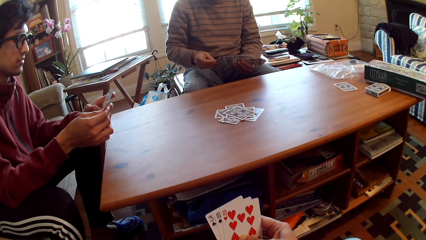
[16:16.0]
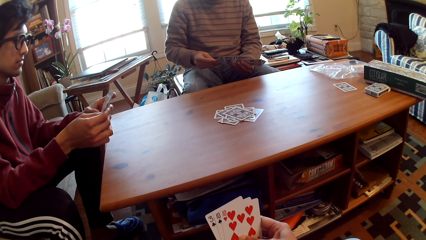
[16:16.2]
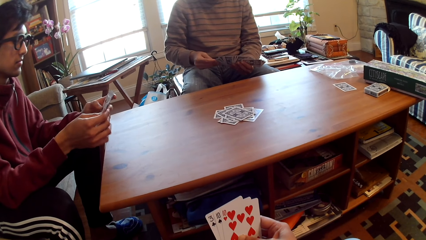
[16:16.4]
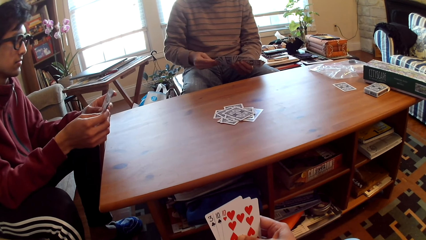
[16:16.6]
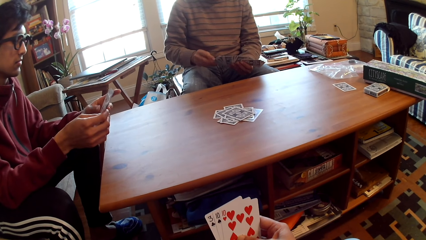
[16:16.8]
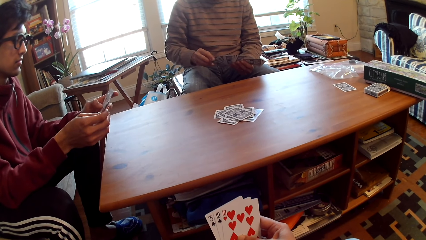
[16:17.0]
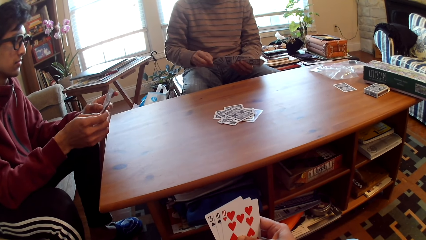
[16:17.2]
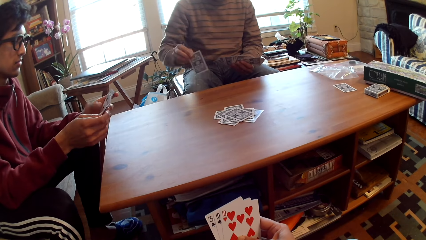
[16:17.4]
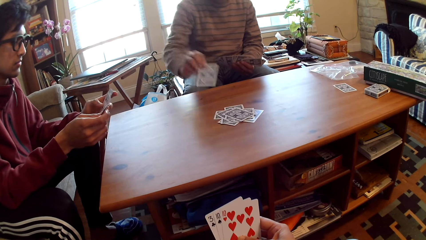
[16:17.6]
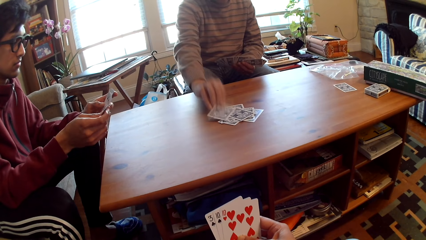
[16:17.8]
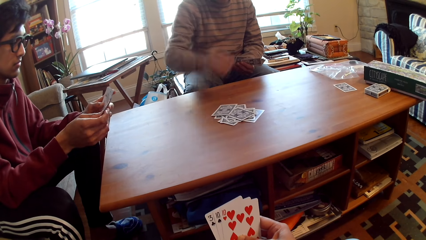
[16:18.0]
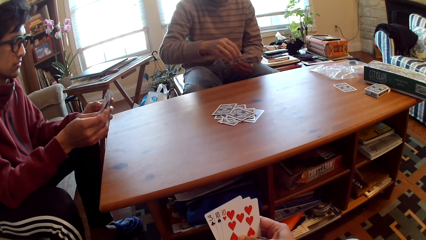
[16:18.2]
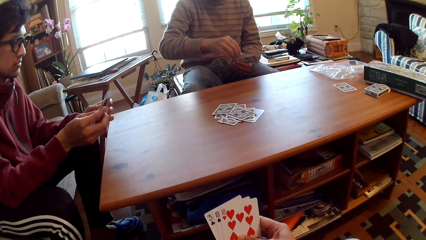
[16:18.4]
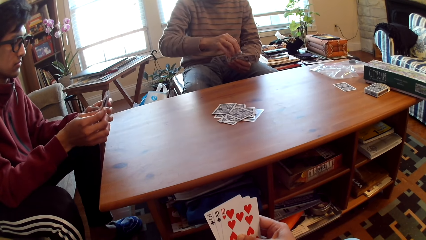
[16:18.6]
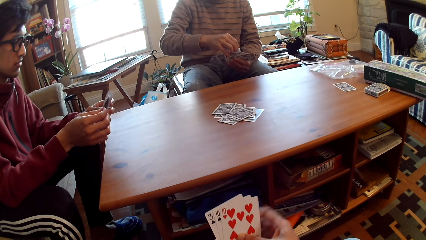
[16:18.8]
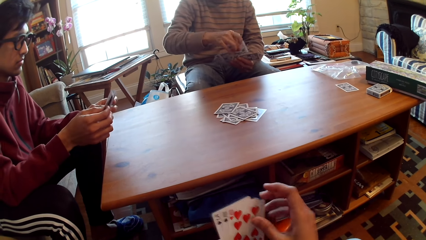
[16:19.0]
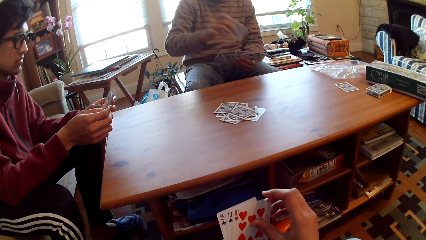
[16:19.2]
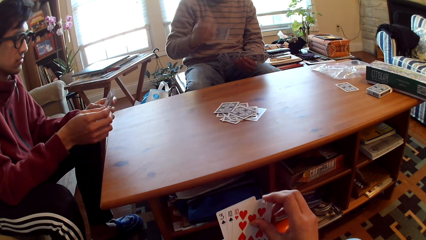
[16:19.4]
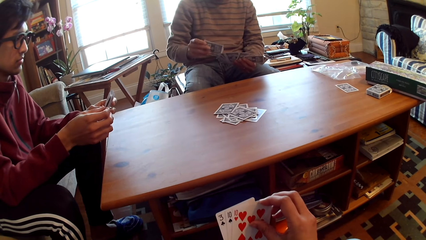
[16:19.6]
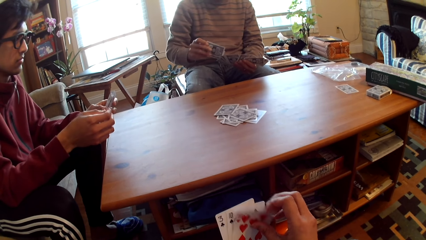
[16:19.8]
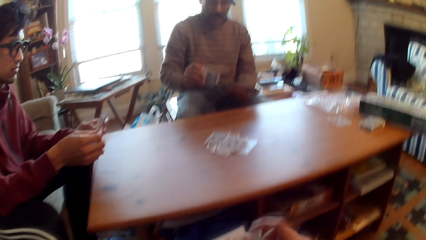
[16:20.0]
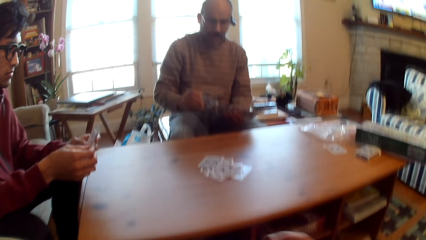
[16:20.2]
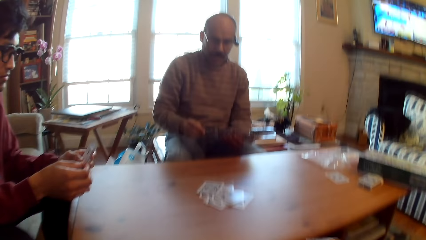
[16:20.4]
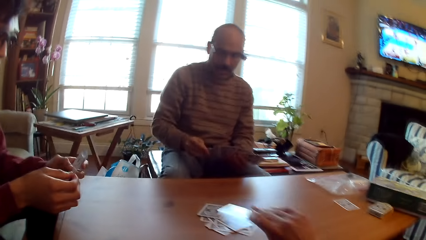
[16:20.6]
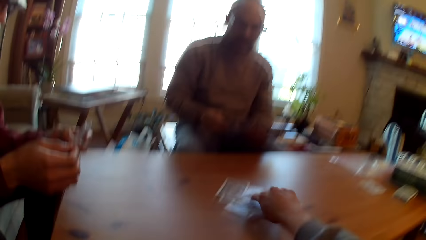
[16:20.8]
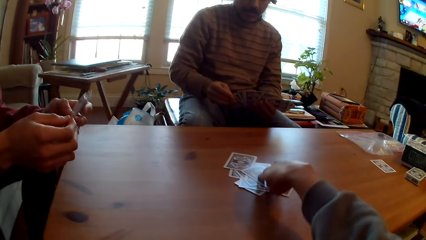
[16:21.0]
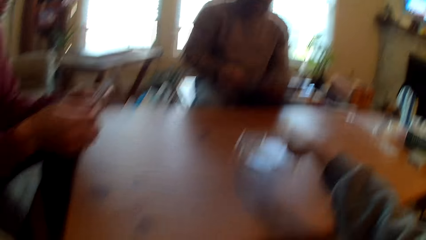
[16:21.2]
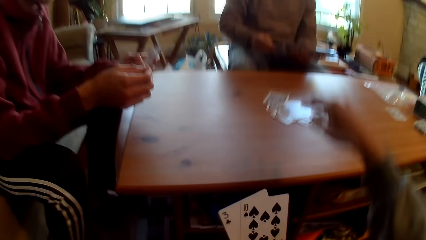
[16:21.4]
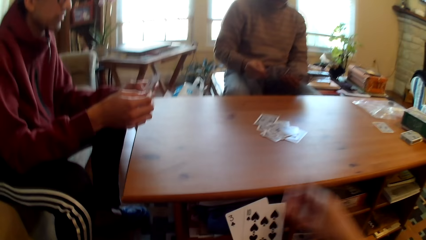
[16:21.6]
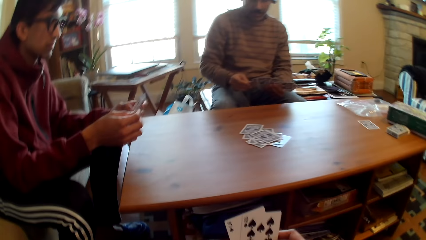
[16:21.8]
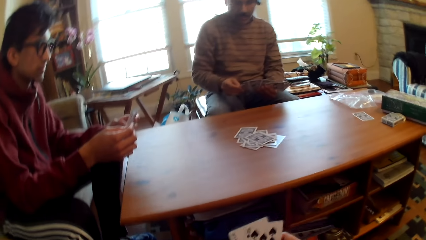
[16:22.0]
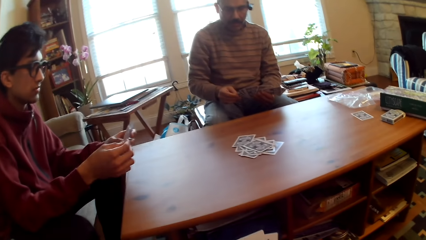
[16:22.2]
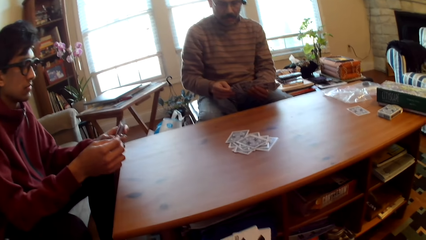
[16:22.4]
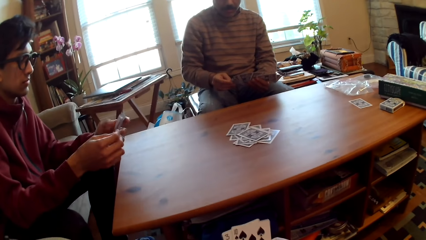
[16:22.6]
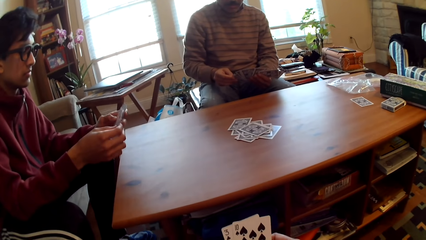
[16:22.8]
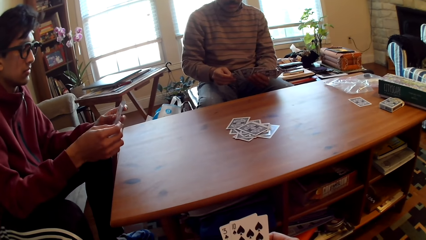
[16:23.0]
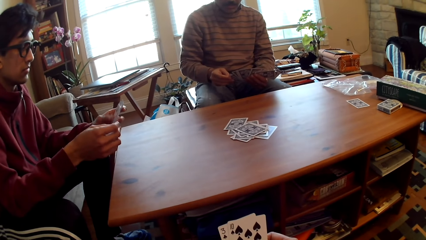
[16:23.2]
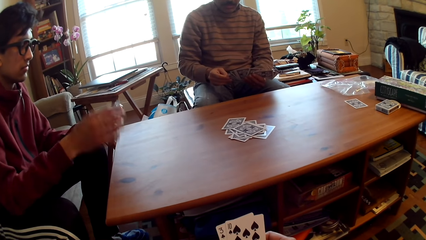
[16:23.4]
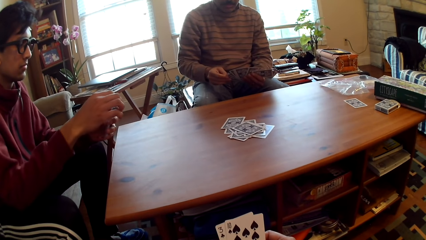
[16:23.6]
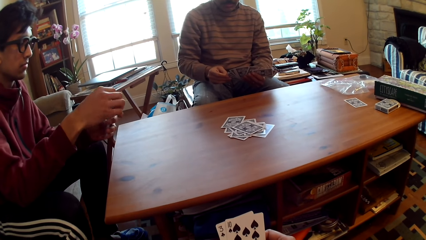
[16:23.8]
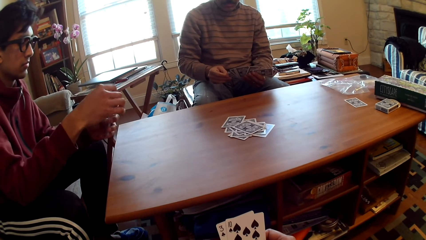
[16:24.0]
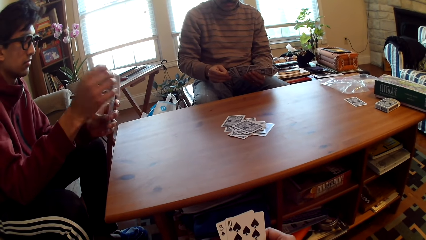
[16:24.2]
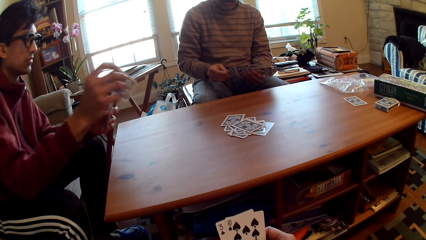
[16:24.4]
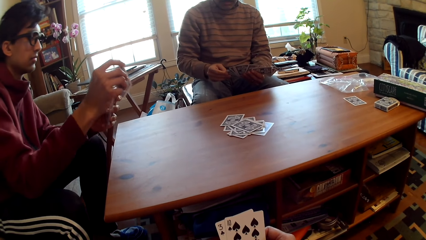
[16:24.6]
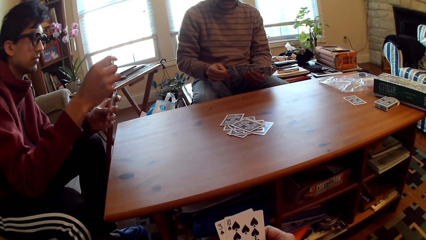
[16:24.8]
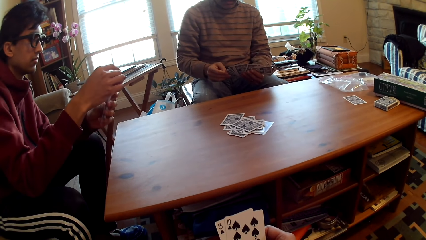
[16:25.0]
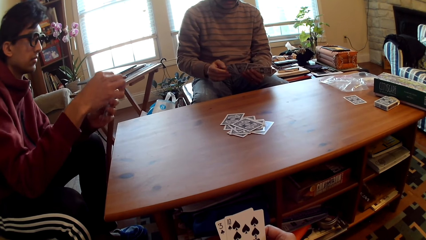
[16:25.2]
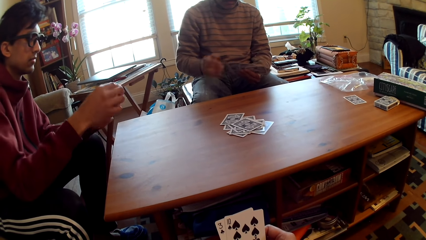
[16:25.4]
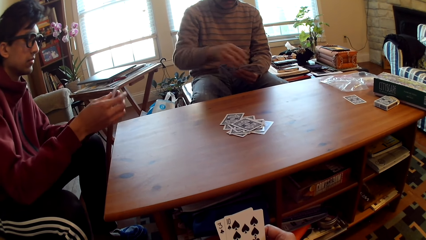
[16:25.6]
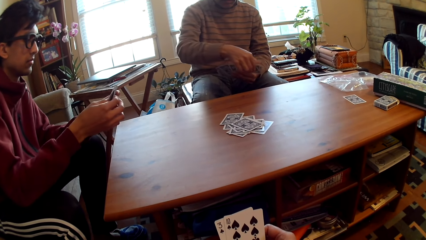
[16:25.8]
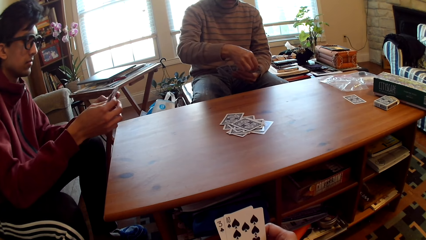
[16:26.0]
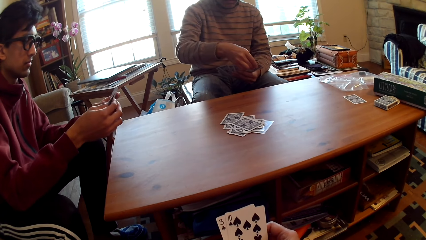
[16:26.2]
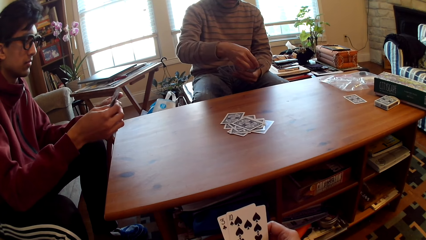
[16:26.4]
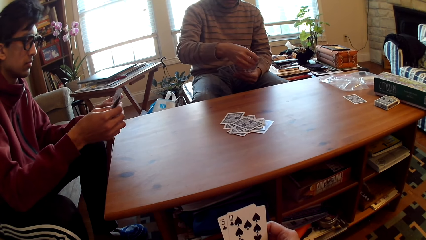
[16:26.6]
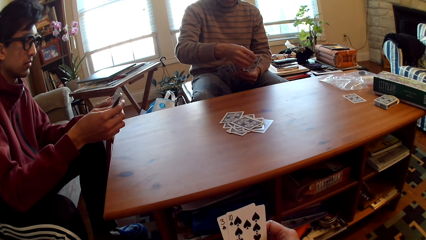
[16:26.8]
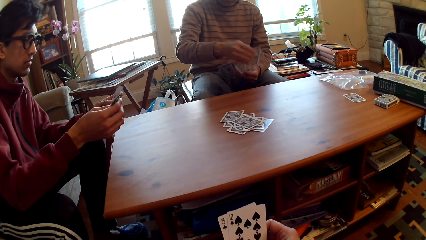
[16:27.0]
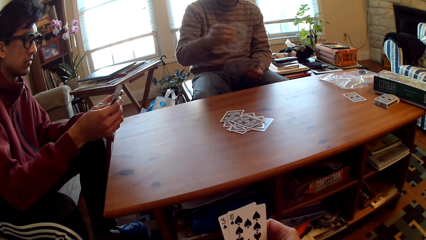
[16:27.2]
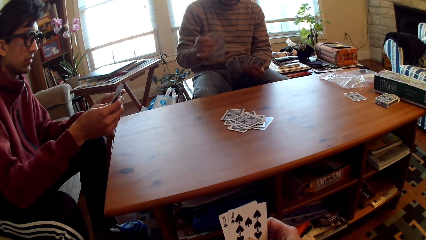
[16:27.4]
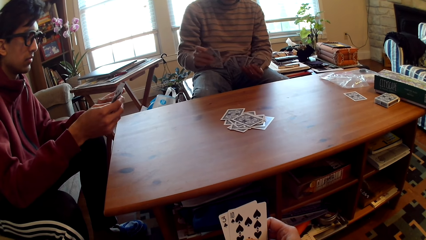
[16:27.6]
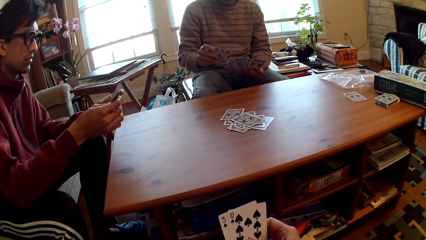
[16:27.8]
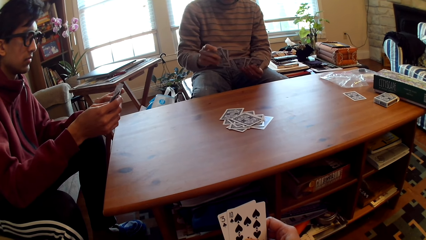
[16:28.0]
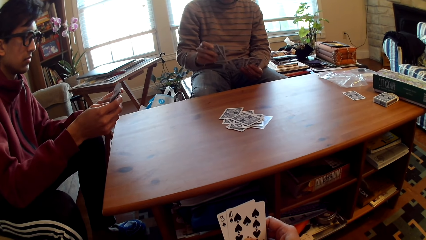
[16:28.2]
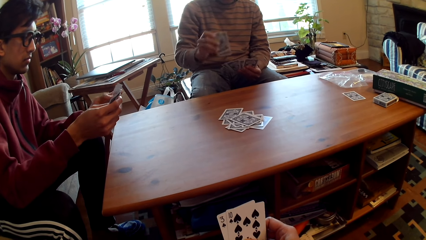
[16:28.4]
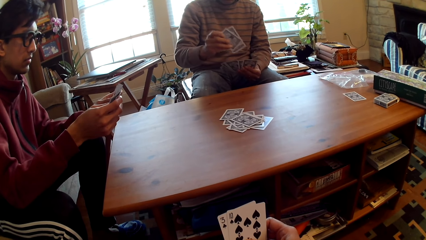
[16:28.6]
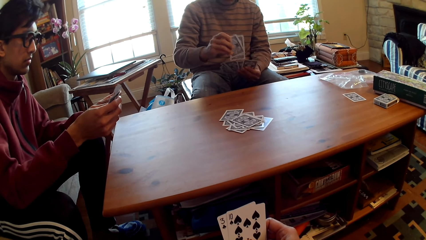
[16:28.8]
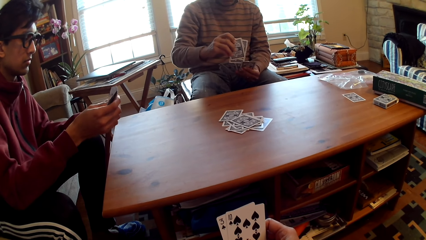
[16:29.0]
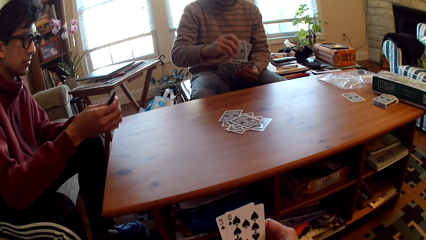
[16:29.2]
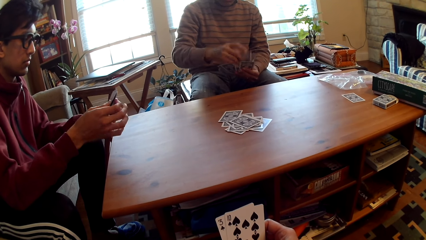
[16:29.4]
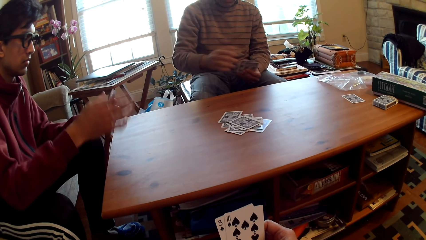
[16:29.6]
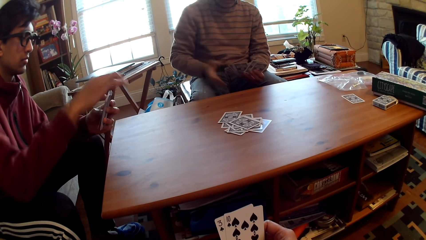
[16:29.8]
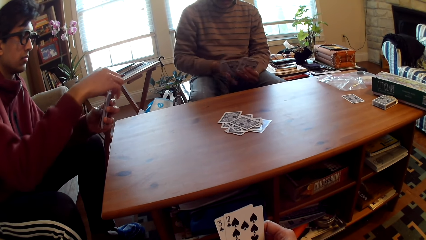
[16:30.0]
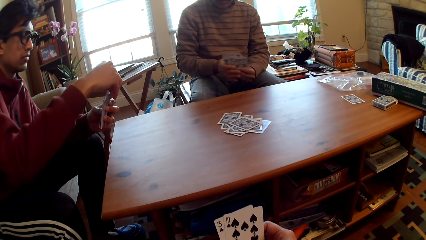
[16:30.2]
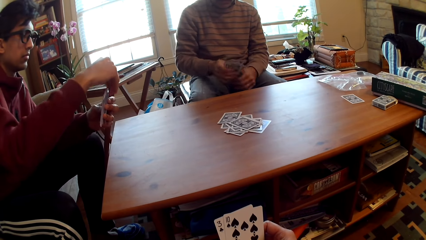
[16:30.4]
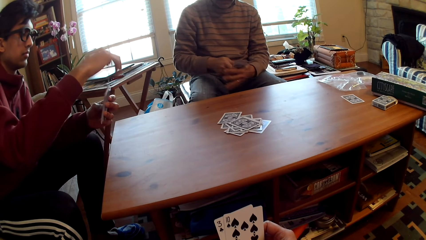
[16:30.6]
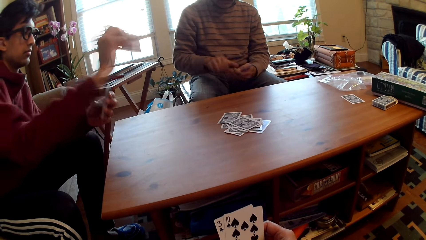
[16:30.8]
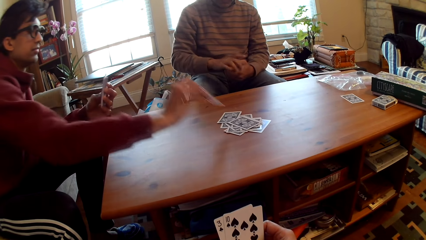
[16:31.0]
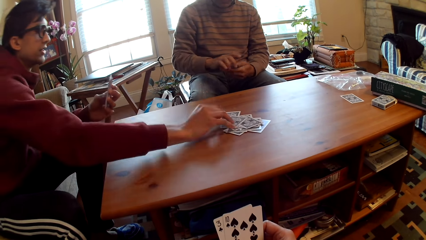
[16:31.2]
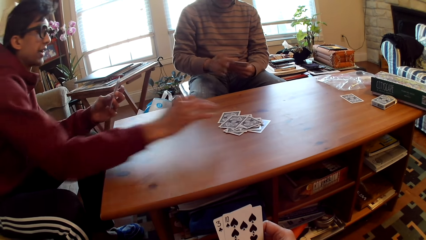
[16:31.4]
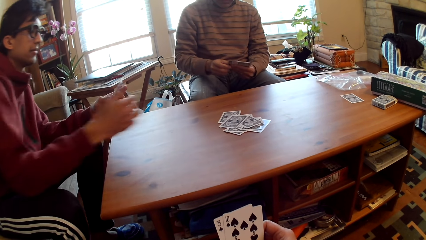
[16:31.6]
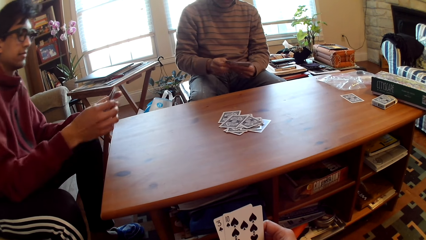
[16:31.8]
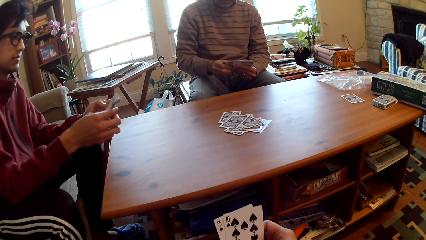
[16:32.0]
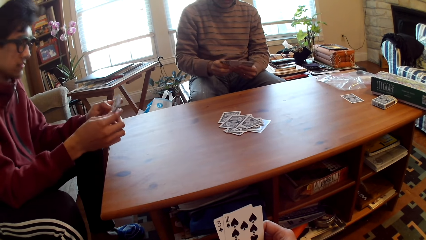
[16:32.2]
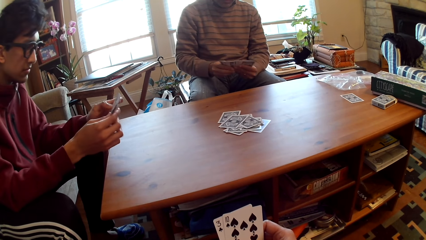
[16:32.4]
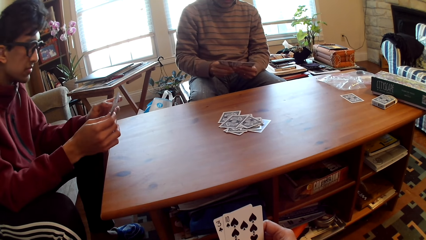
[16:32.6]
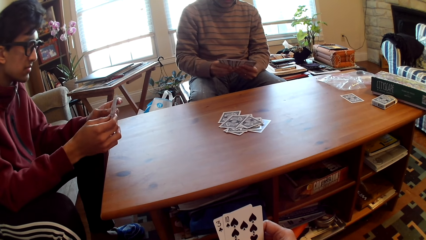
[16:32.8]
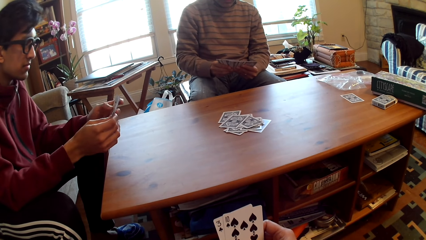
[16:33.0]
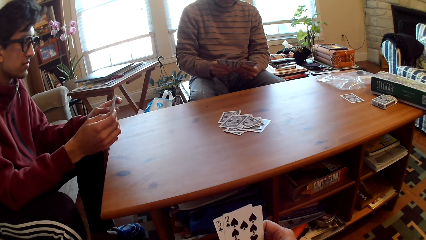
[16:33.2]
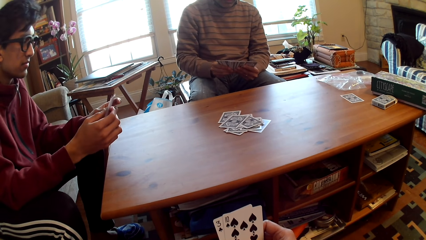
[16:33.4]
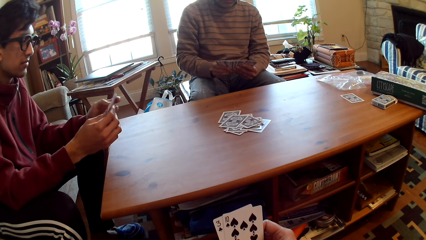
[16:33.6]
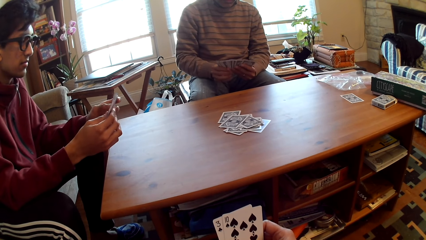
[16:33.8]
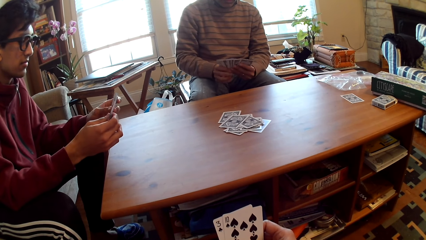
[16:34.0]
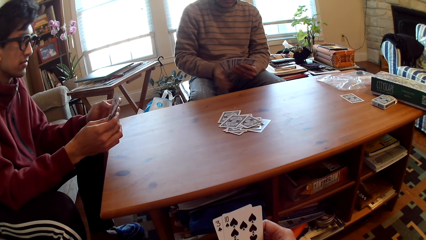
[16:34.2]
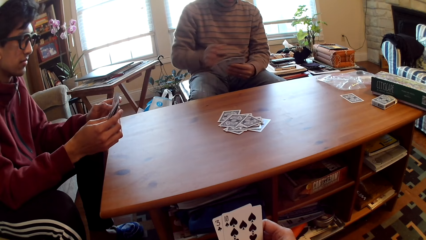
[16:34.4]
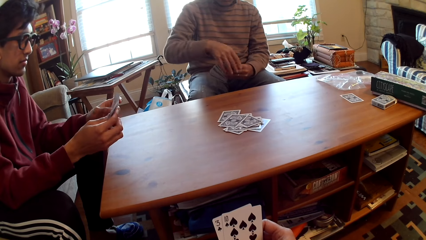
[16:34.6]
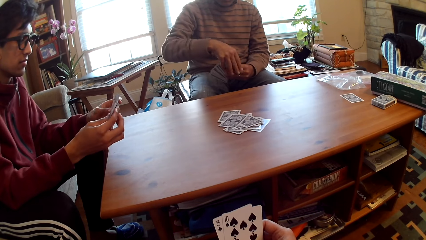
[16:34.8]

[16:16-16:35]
A man plays poker. The man puts the card on the table and selects cards. The camera wearer puts the card on the table. They play poker and hold cards. Another man puts the card on the table and plays poker. The first man selects cards.
